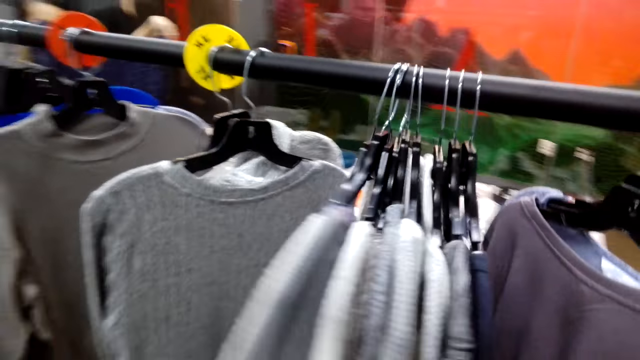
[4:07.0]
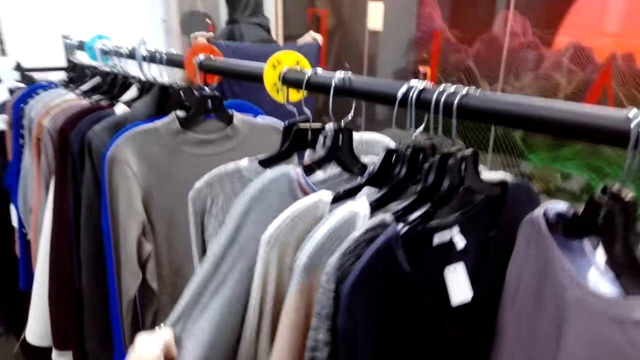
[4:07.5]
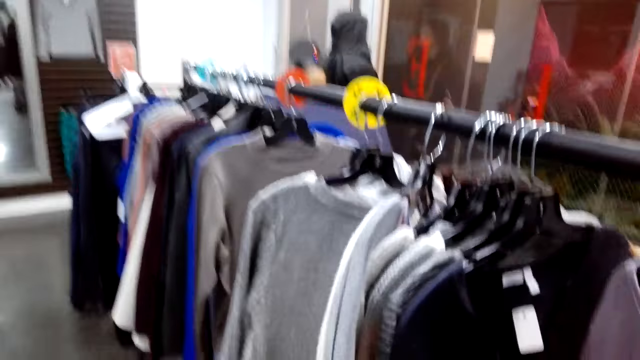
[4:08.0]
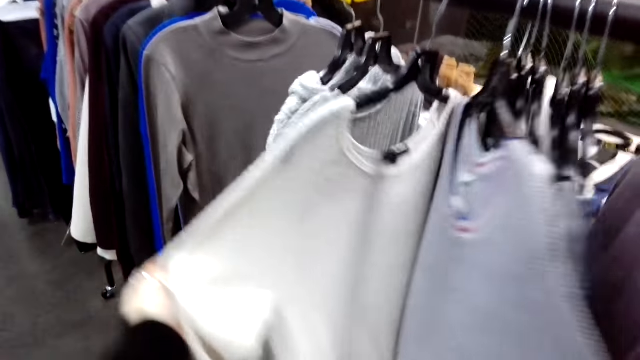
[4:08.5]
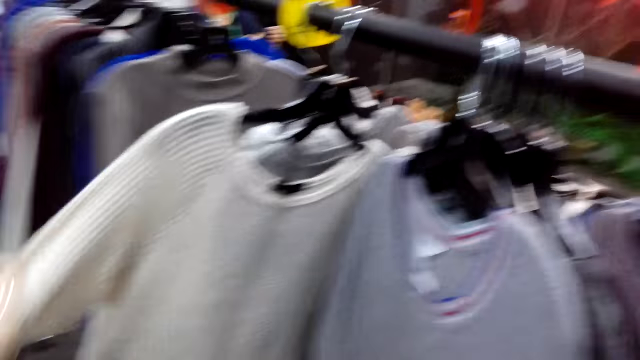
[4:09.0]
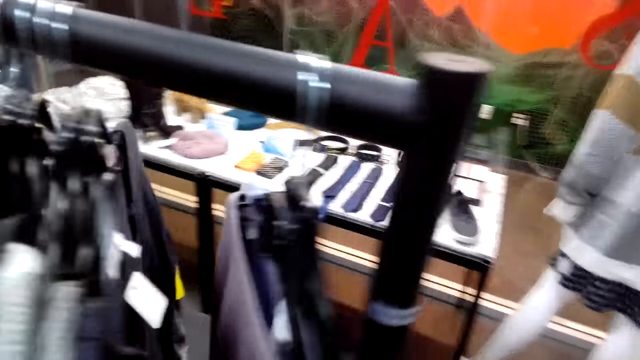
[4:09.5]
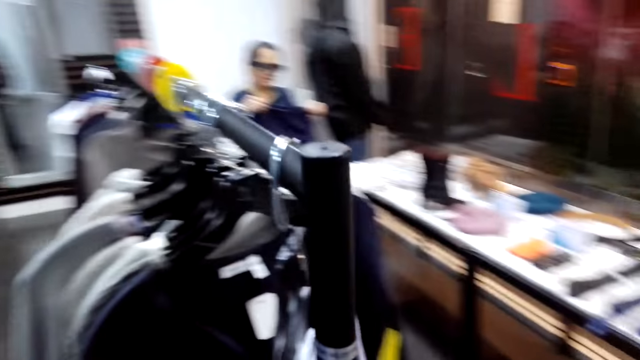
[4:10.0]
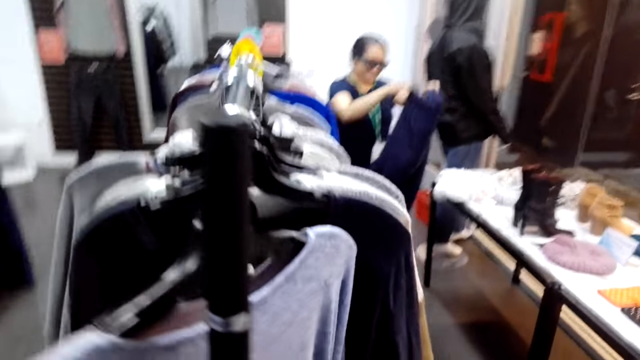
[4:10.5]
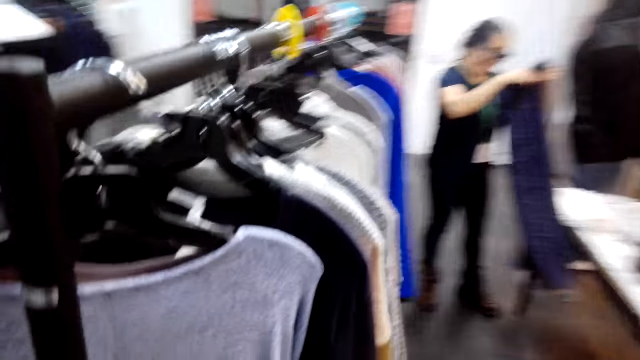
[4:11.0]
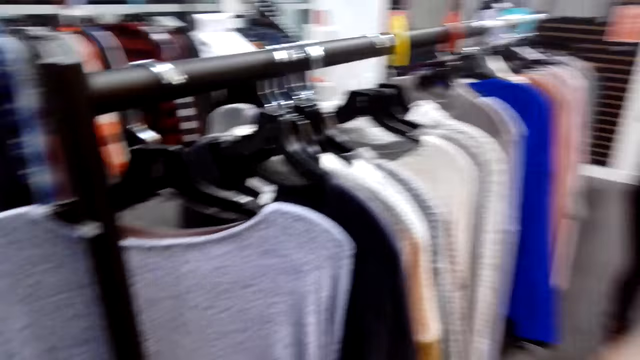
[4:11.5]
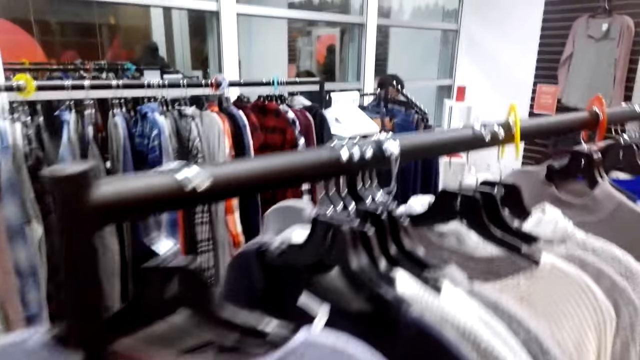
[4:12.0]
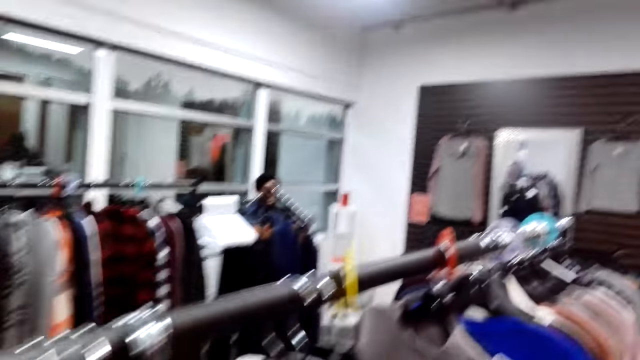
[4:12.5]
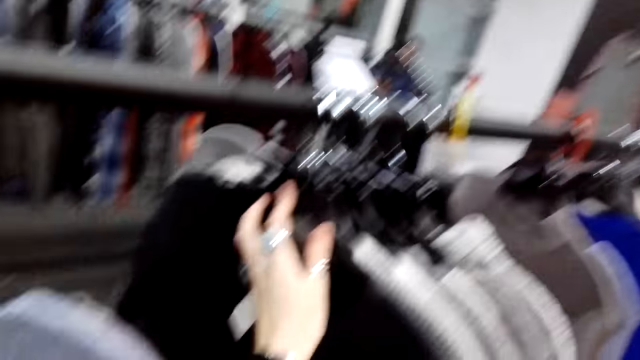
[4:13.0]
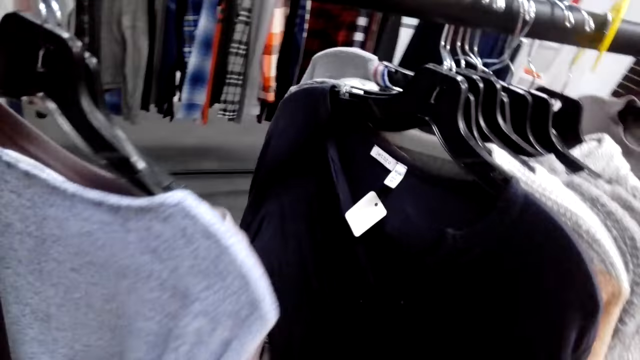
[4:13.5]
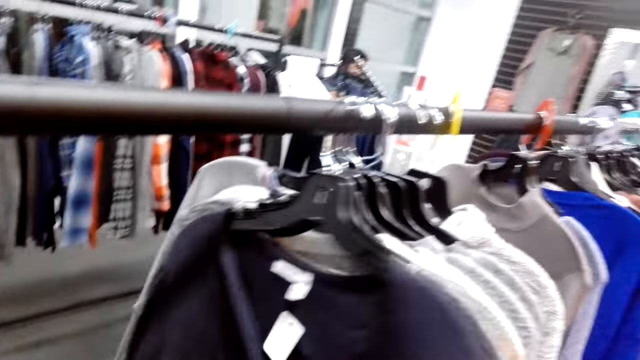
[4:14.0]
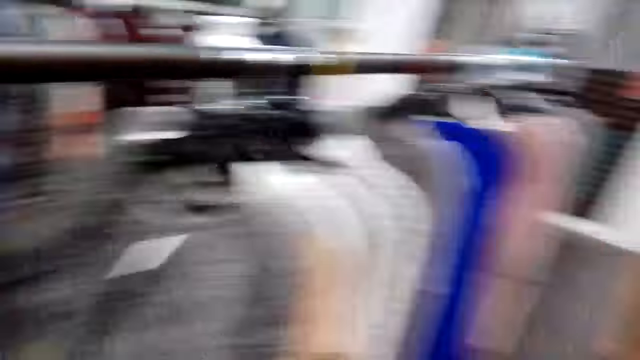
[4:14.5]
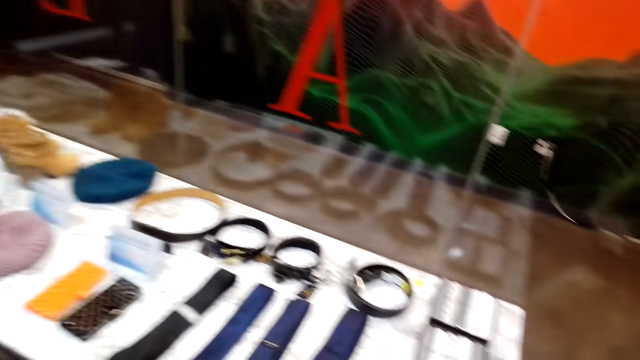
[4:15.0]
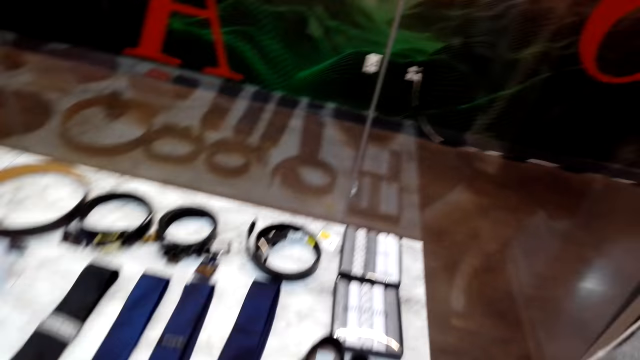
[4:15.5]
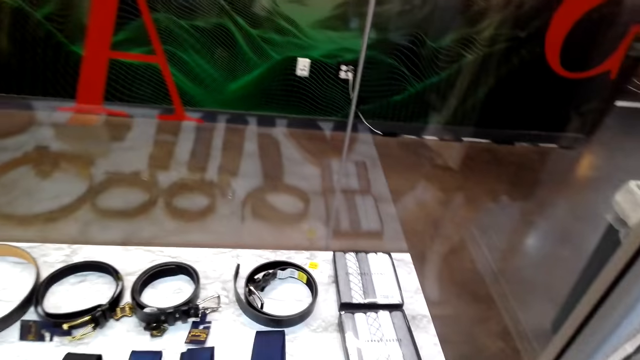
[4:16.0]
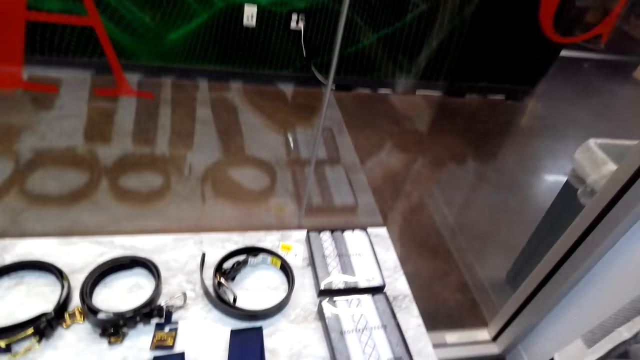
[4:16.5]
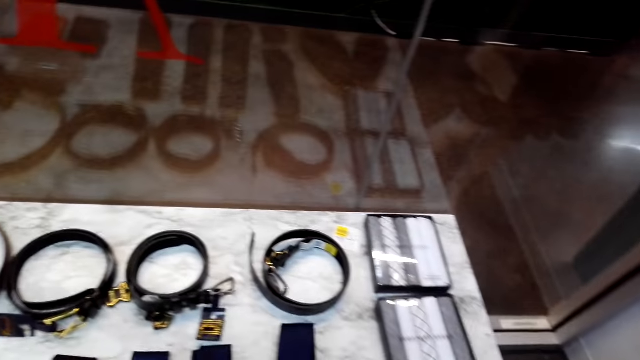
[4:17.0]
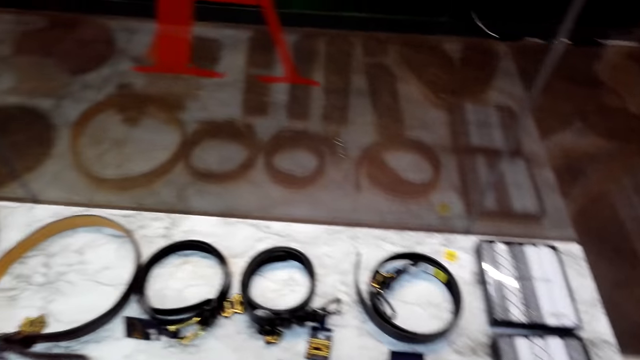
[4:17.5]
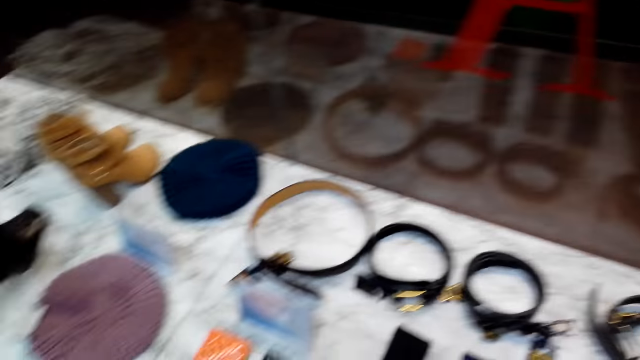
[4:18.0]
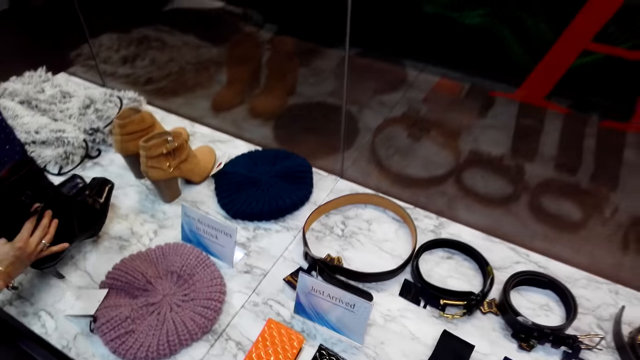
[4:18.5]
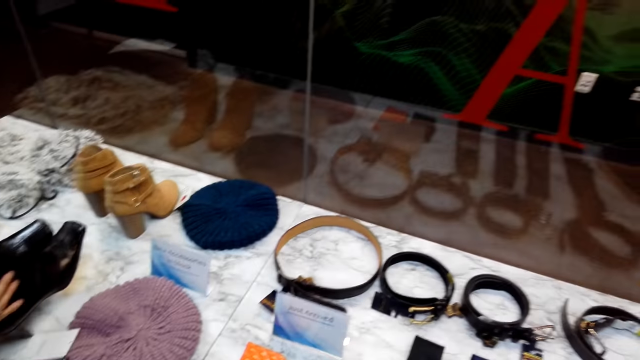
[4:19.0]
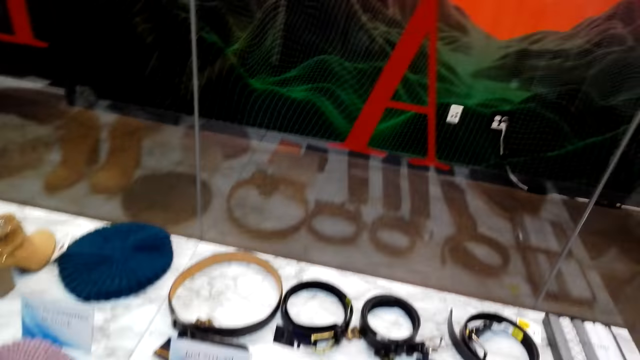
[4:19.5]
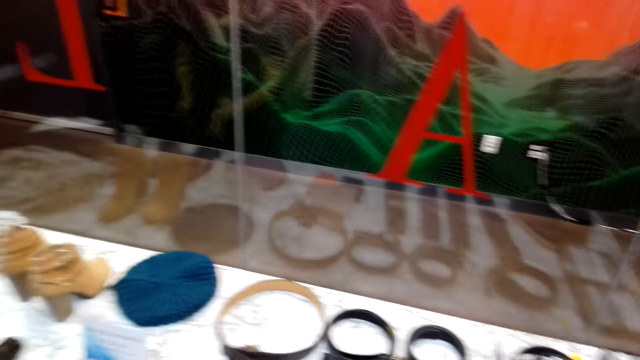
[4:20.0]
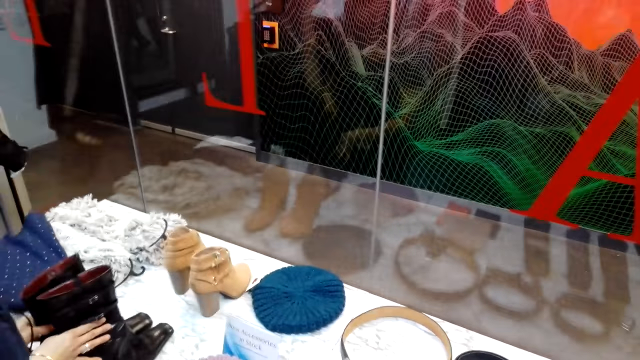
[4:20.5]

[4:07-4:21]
The camera wearer turns to the side and holds a cloth on the hanger. They turn to the side and hold the cloth on the hanger. They move hung sweaters. They turn to the side. A man holds shoes.

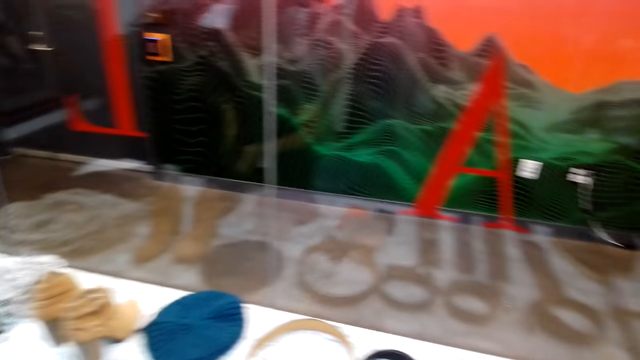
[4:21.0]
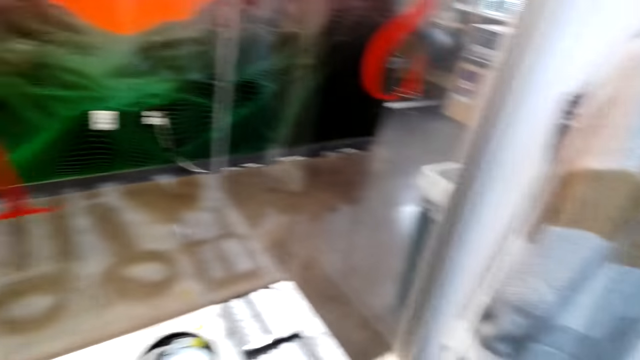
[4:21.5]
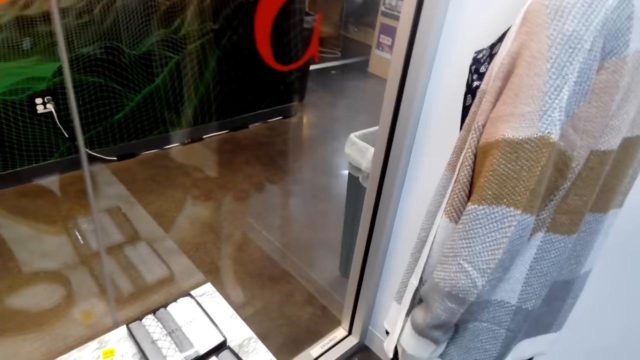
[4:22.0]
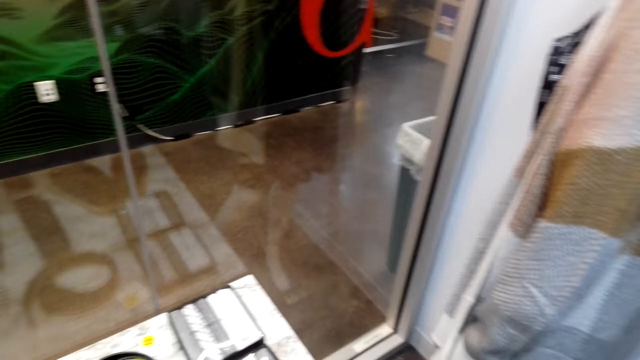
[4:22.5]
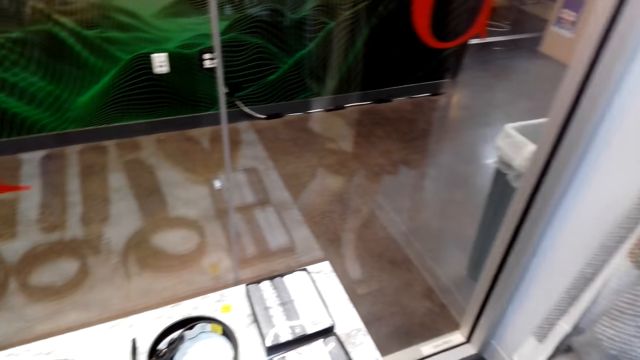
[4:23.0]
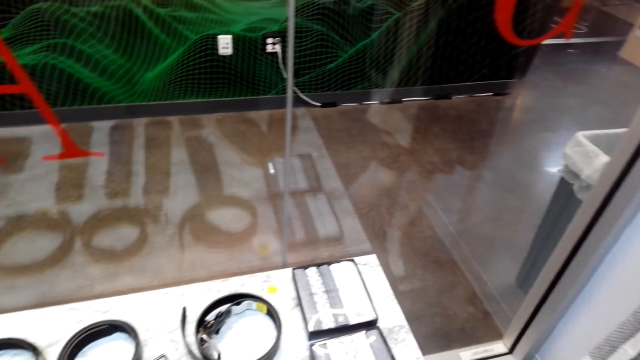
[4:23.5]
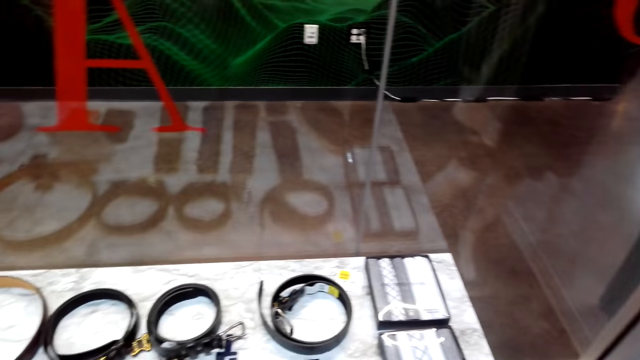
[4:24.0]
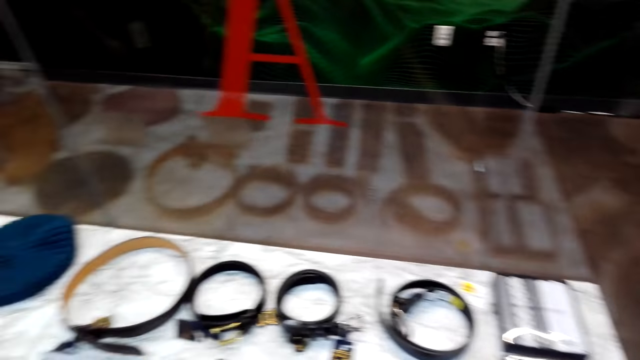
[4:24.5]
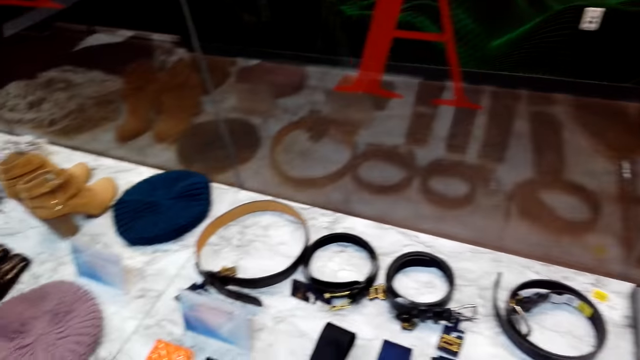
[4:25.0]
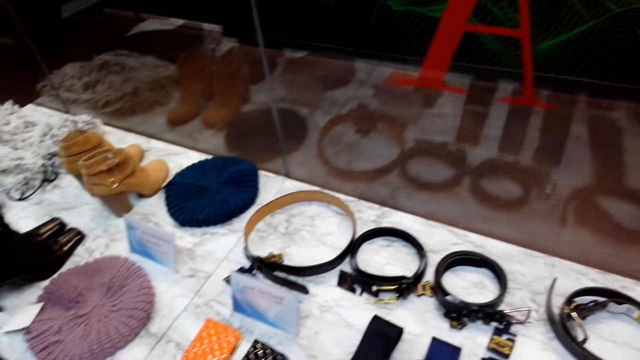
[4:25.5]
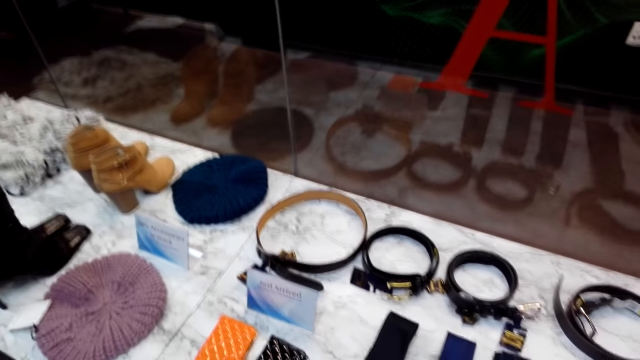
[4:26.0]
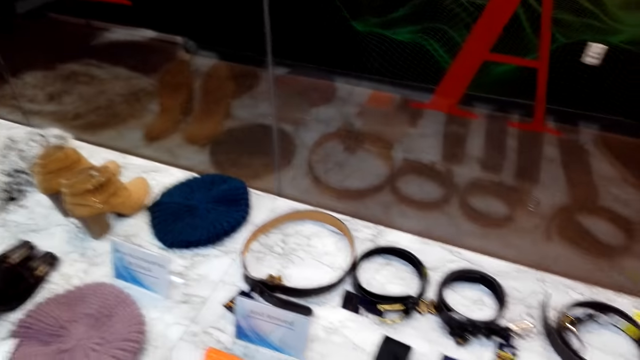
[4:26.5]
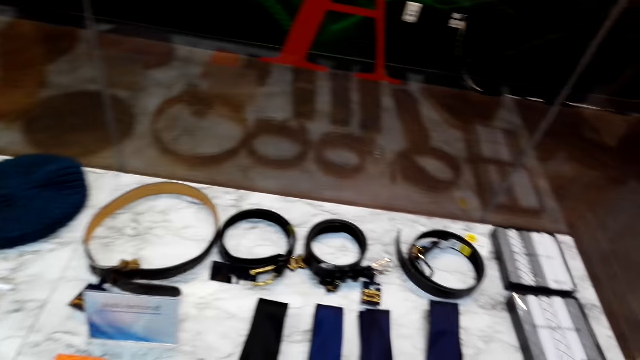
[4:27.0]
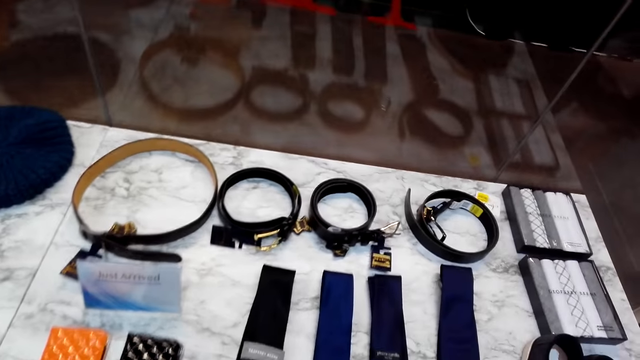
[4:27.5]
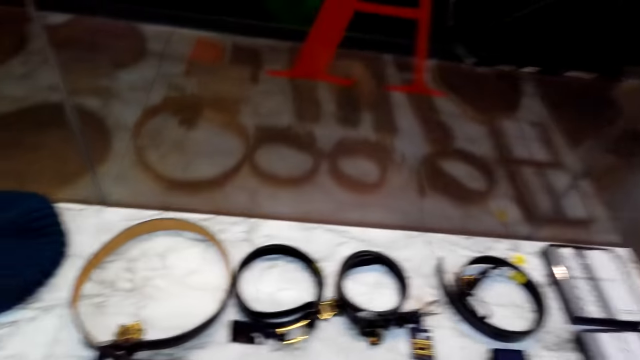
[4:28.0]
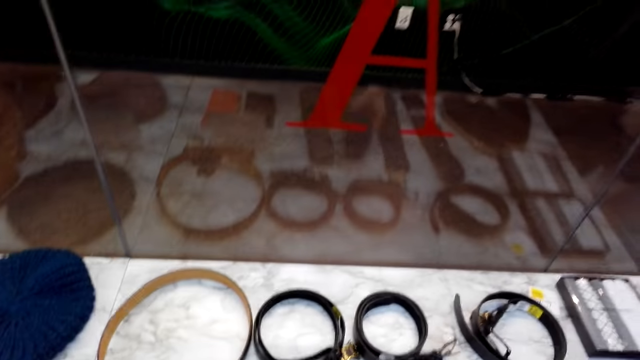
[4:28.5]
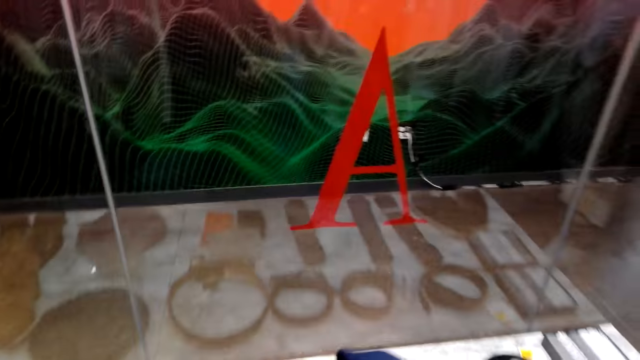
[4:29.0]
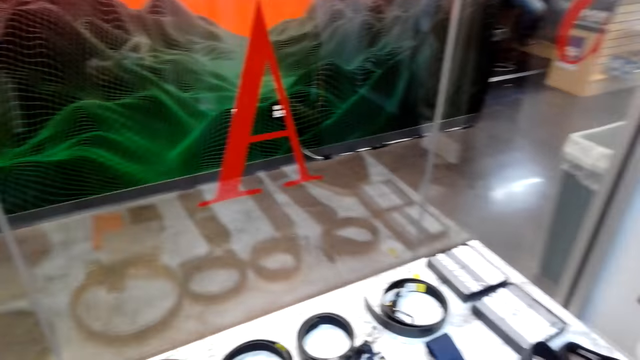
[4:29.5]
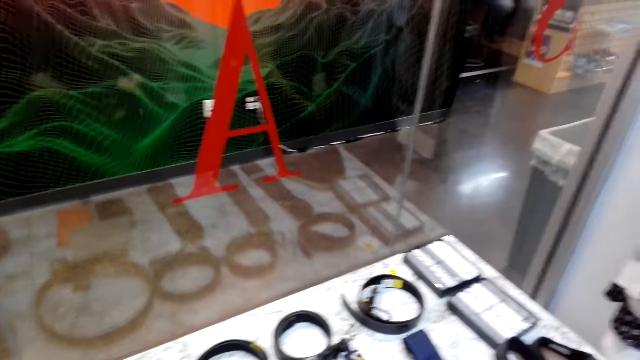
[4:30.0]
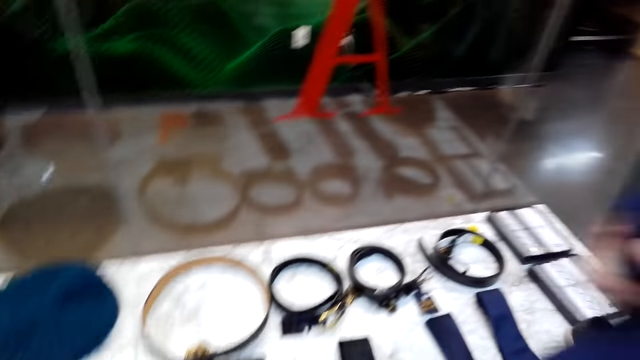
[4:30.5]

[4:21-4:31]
The camera wearer turns to the side. They look on displayed items and pick up a tie.
